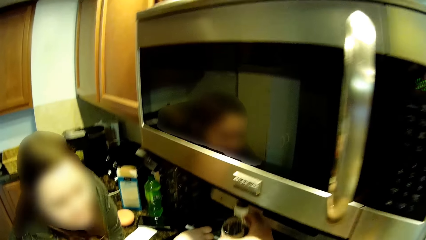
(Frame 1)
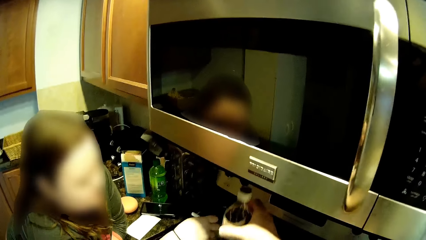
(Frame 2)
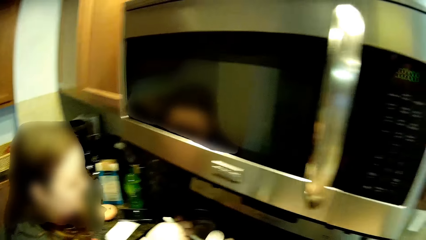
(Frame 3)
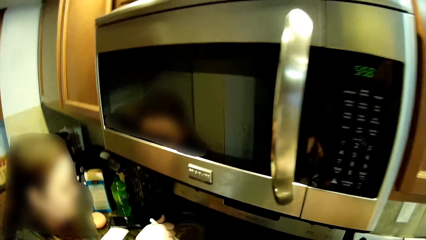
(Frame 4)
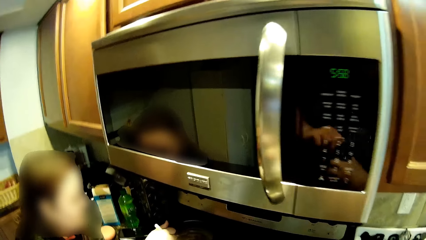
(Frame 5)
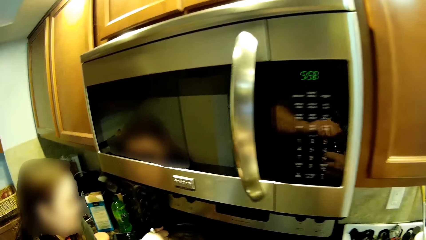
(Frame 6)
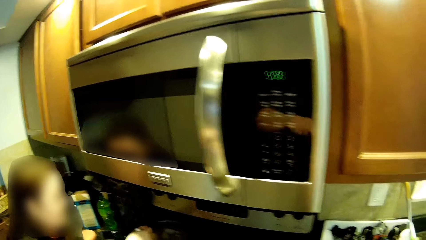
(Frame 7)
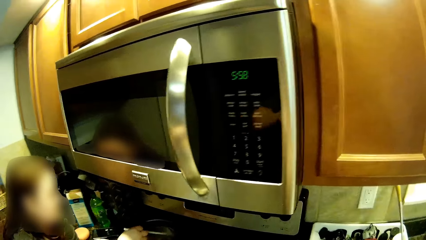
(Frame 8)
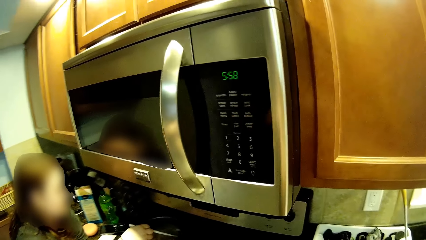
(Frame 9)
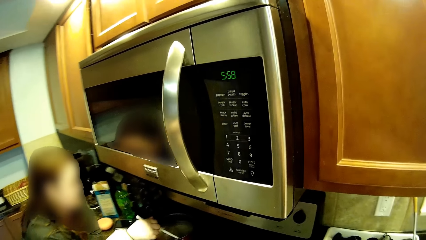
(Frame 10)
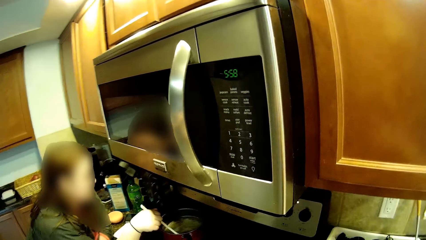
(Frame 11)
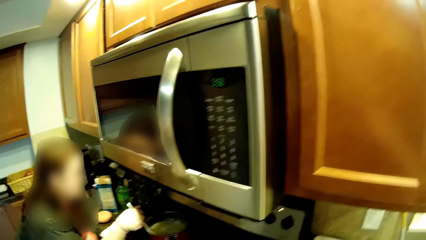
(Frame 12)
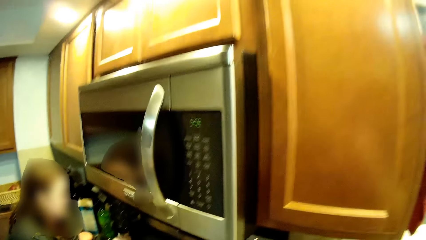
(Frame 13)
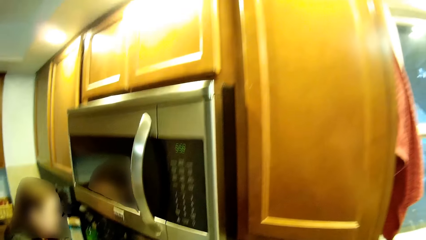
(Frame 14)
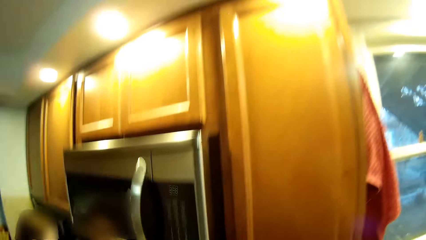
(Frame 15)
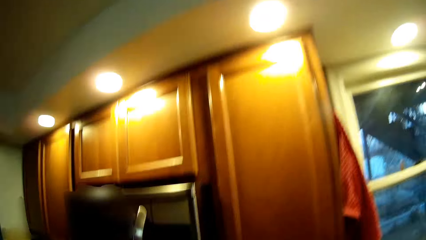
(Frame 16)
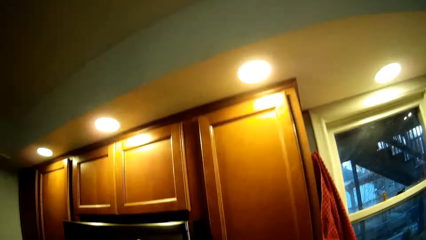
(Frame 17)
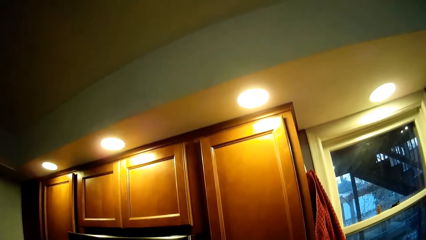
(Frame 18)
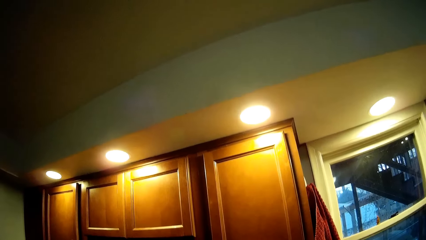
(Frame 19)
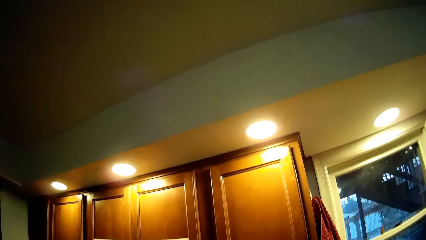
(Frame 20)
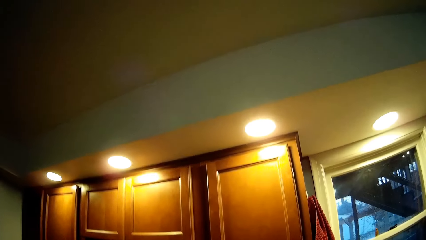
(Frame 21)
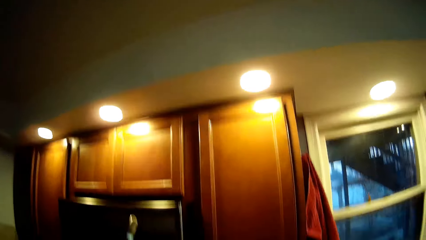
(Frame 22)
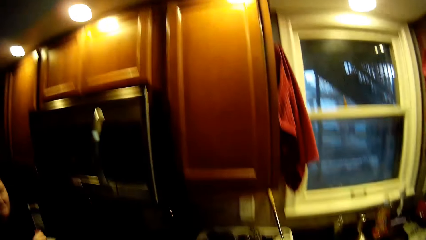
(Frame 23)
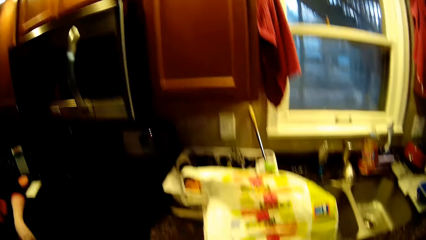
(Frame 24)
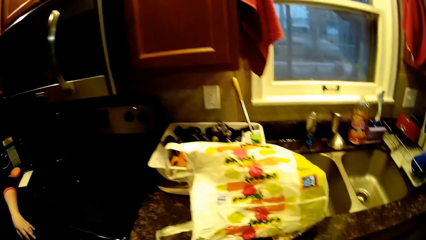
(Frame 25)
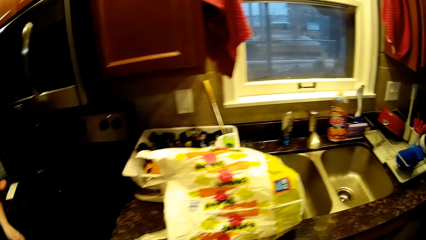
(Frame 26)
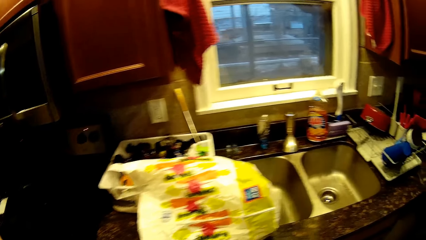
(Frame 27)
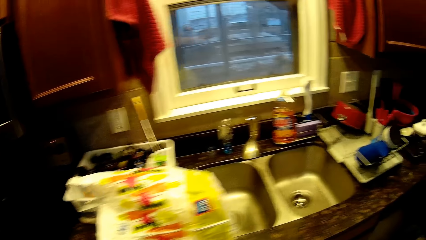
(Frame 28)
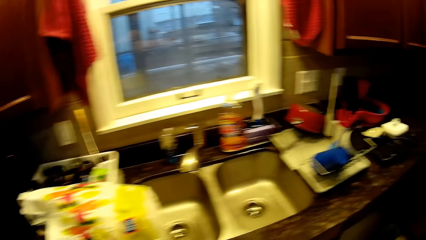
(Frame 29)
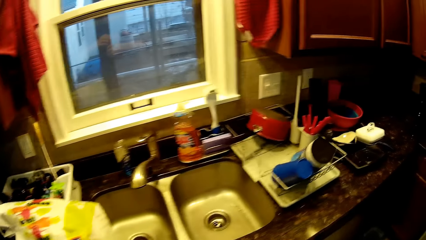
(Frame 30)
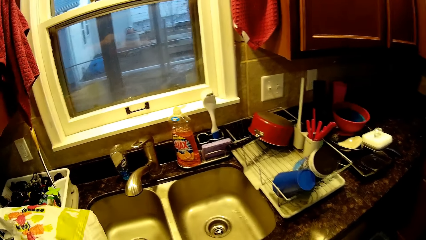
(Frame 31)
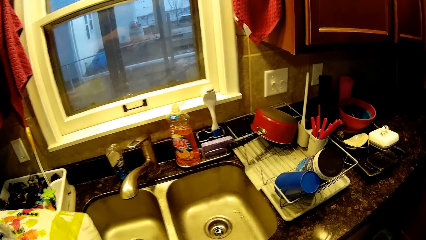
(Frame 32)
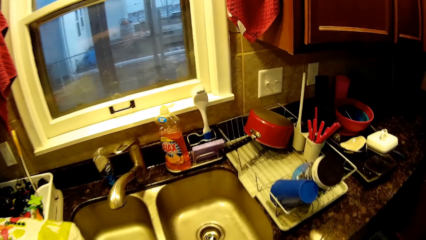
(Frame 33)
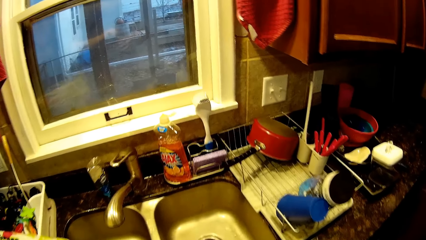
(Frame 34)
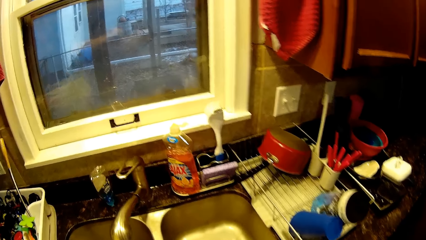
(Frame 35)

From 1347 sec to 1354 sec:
The camera wearer holds a bottle. They move around. A woman stirs food.

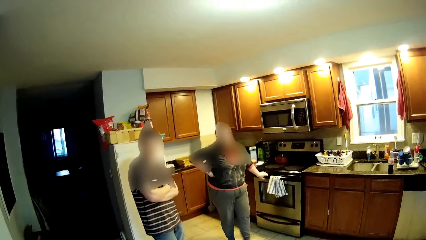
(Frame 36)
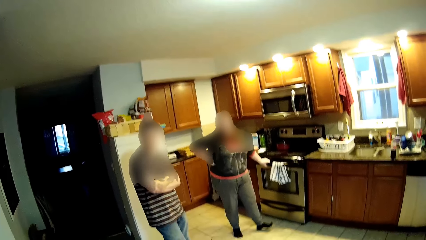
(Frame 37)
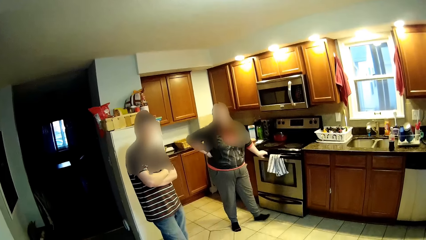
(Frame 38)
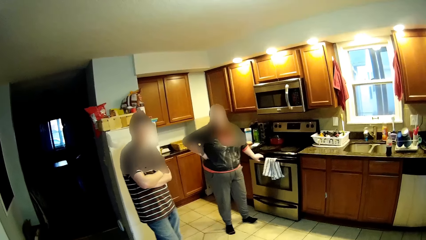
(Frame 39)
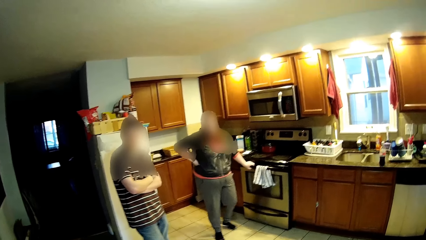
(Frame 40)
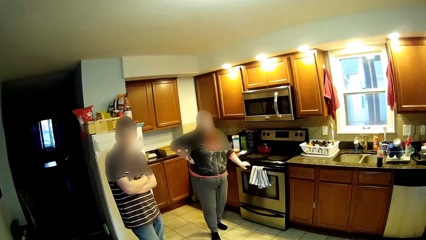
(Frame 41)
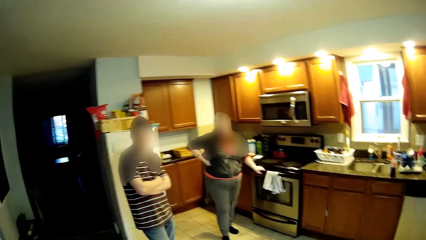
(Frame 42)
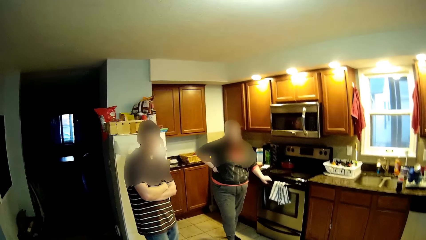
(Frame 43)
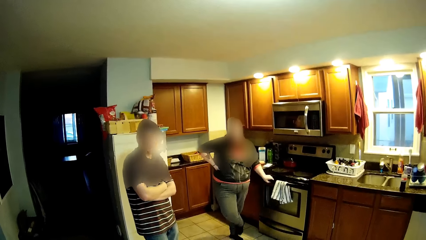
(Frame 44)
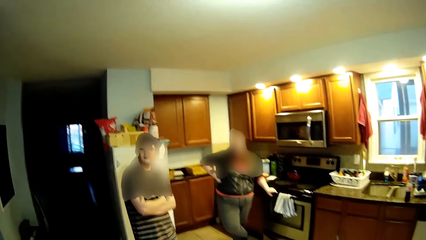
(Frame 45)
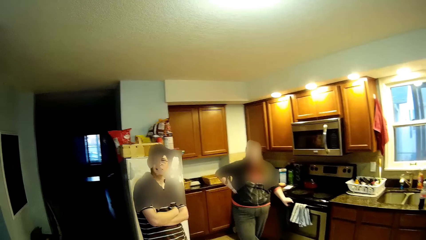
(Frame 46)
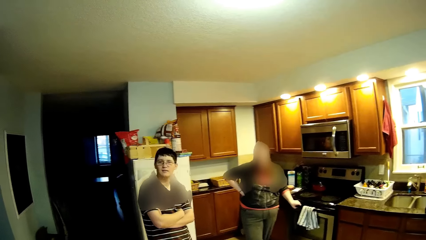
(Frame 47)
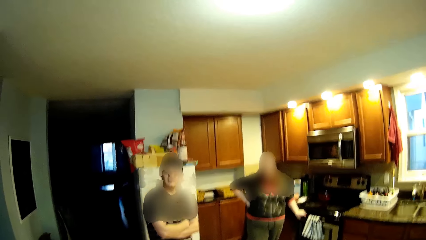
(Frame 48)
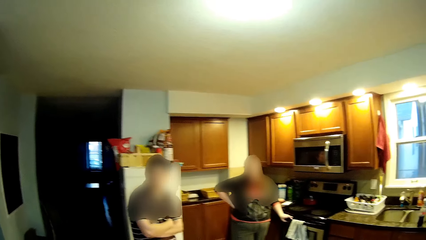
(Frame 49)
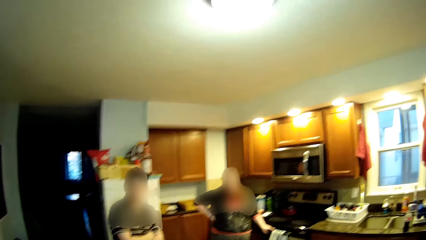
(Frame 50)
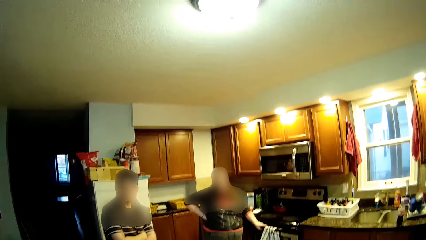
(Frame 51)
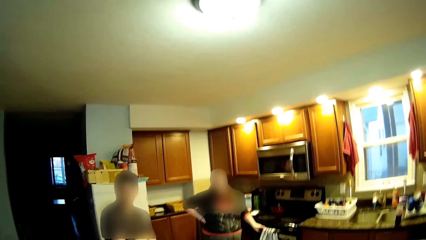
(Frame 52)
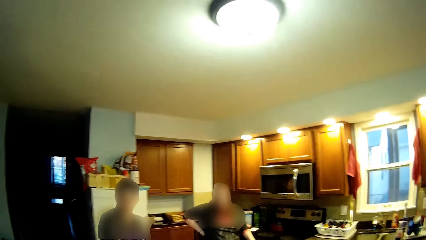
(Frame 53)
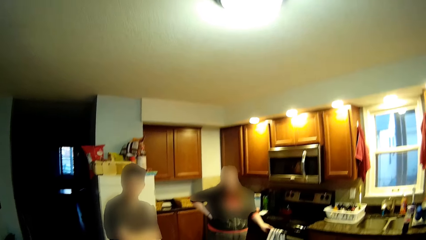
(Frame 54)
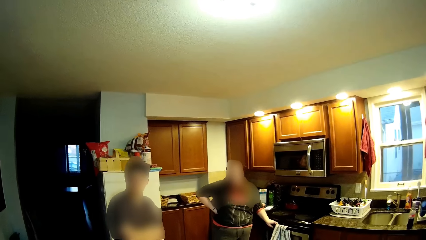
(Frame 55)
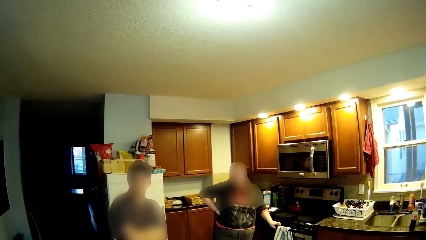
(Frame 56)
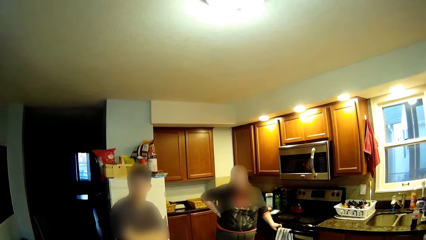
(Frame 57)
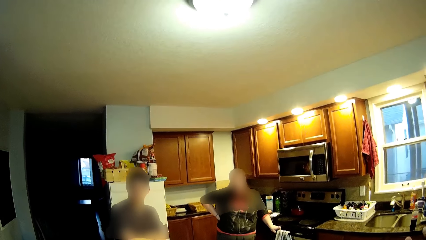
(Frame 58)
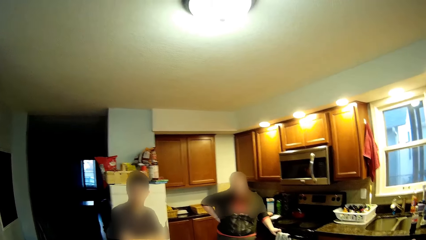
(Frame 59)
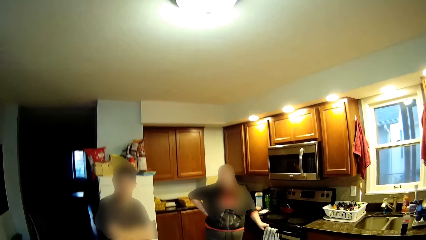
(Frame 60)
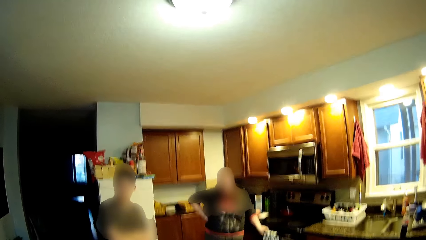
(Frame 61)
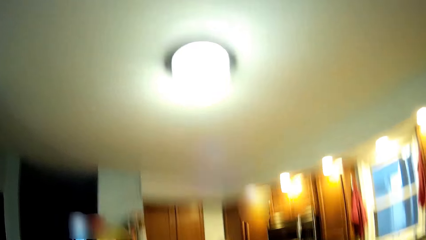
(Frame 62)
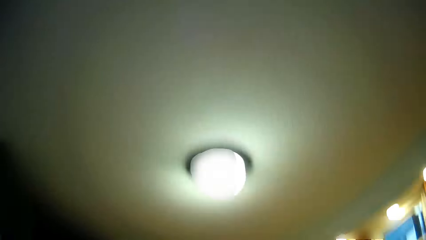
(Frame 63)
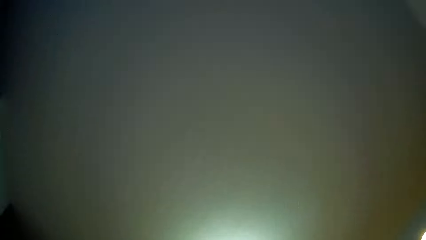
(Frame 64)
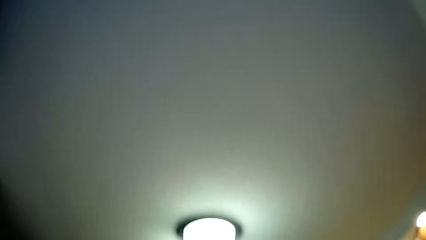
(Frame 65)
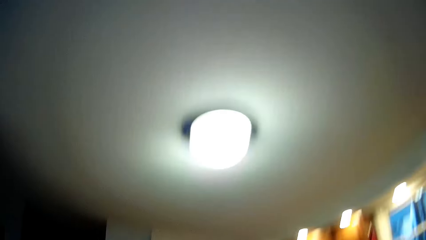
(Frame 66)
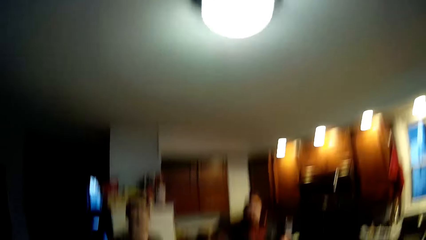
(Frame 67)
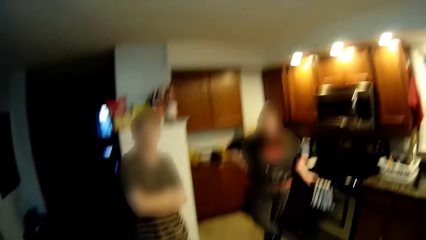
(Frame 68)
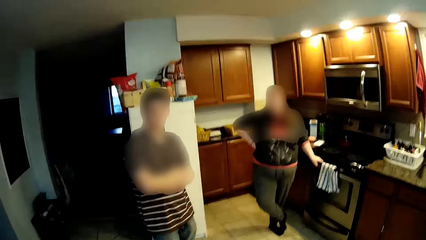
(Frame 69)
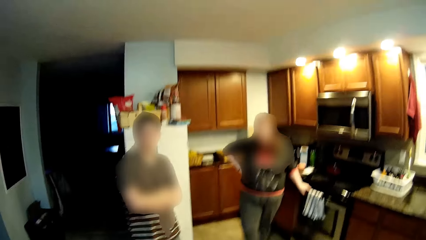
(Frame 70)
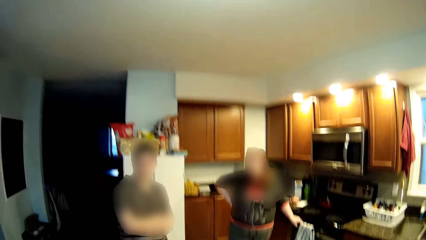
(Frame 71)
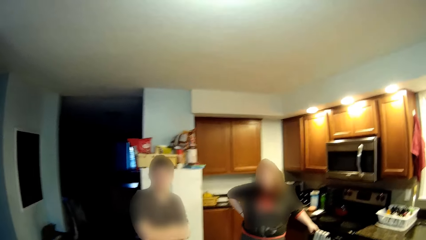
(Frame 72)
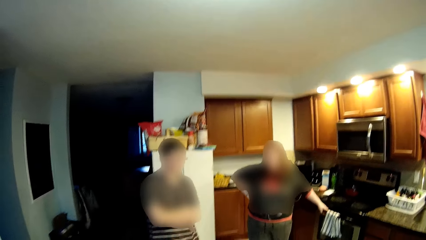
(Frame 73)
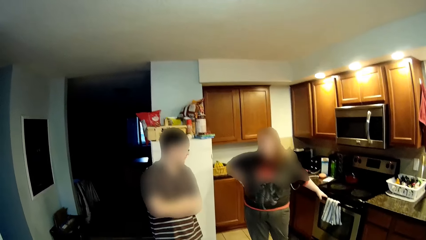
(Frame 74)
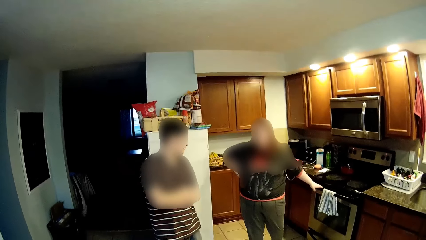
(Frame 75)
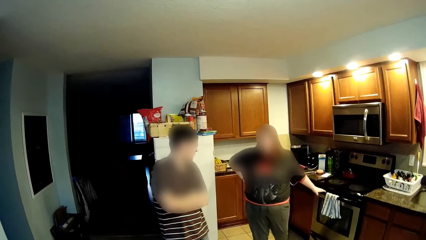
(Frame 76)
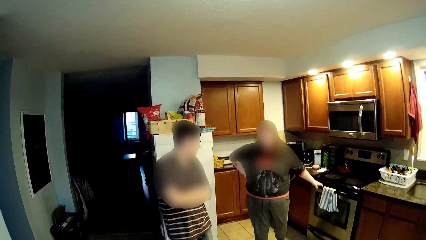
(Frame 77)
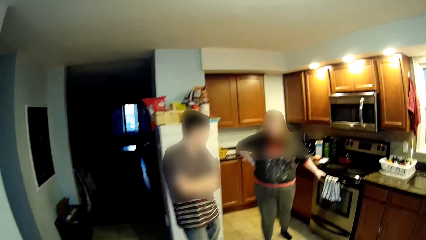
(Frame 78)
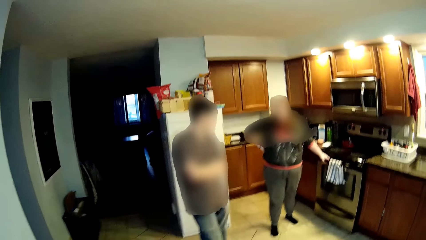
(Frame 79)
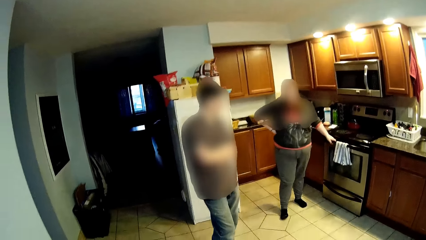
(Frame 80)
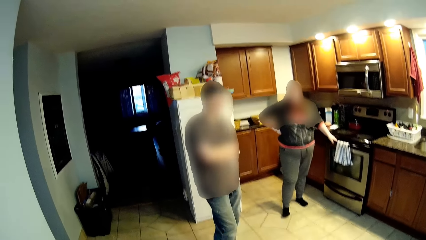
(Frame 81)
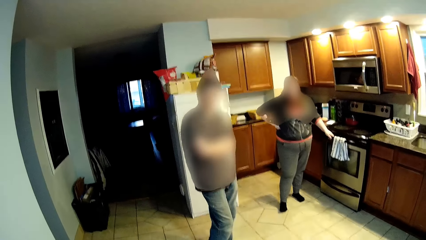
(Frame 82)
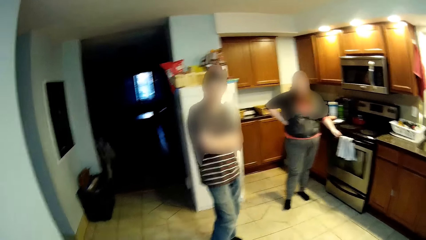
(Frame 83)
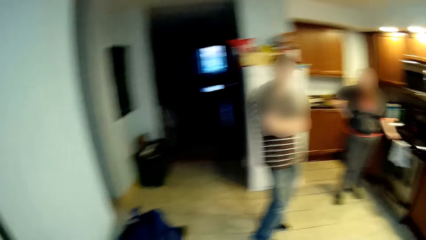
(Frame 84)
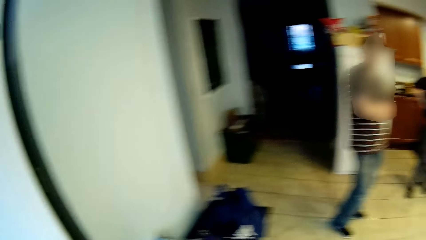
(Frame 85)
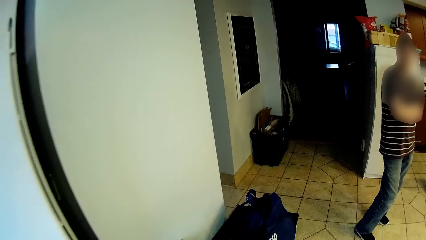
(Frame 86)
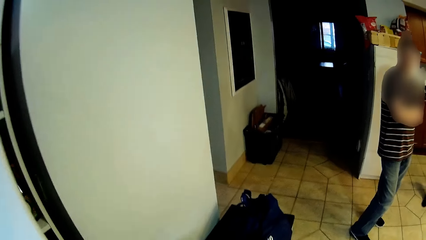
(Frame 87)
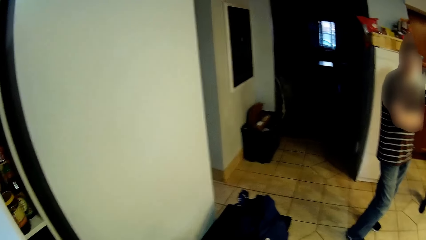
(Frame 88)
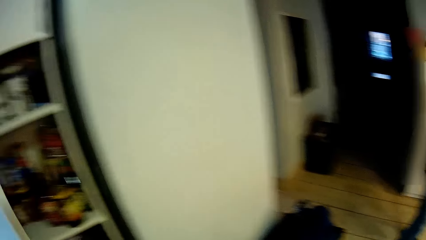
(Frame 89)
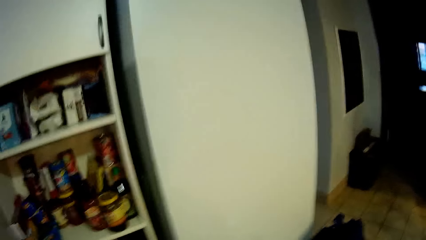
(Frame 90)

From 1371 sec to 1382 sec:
The camera wearer converses. A woman taps her leg on the floor. The woman crosses her leg. The woman converses. The camera wearer looks at the roof.
